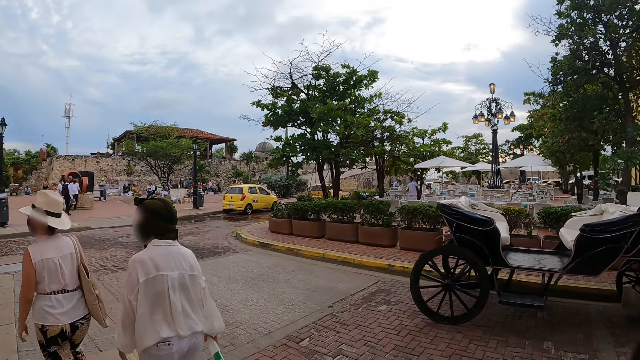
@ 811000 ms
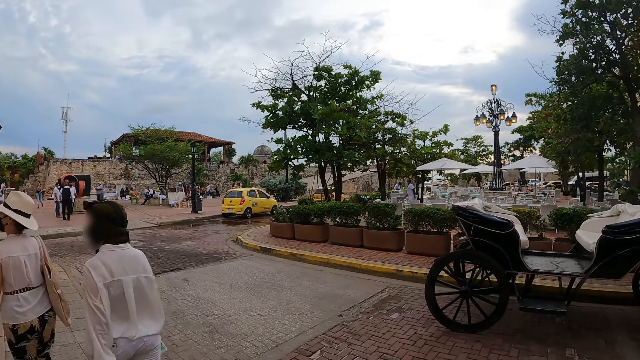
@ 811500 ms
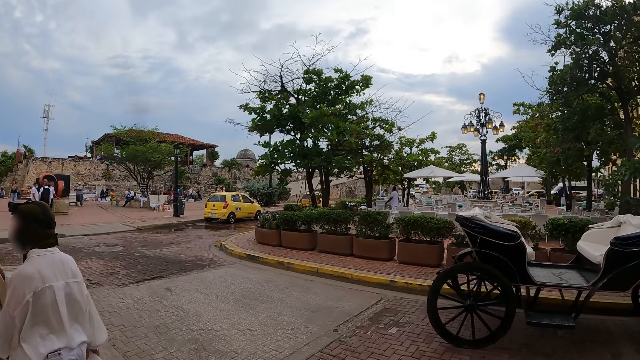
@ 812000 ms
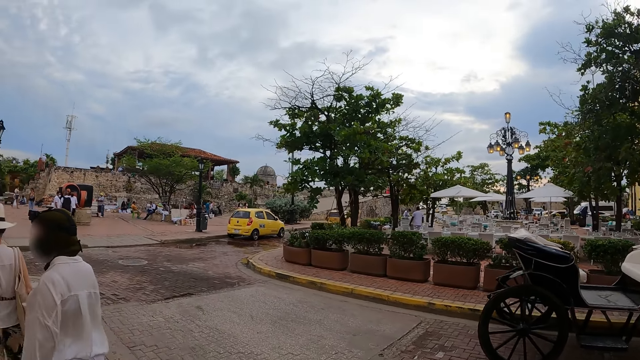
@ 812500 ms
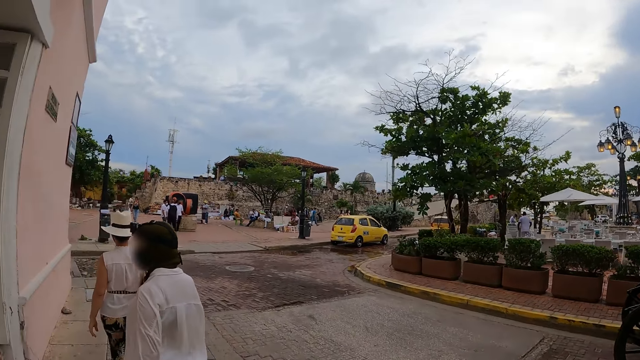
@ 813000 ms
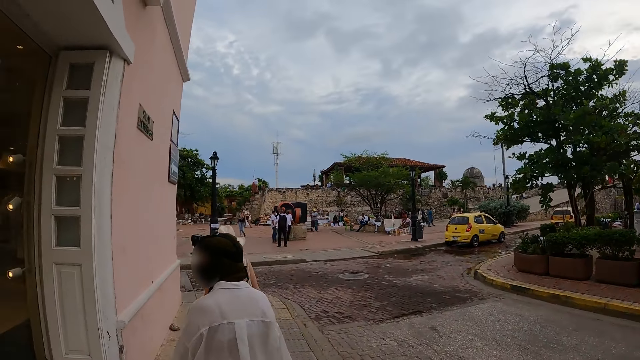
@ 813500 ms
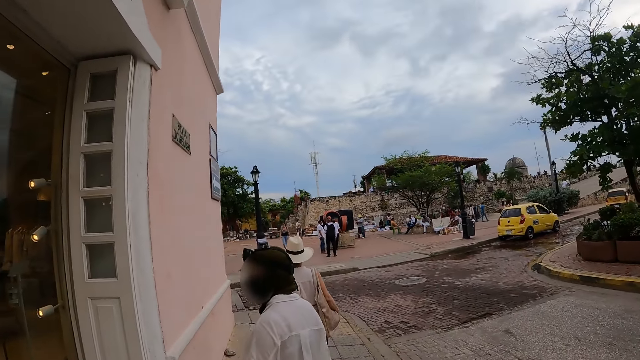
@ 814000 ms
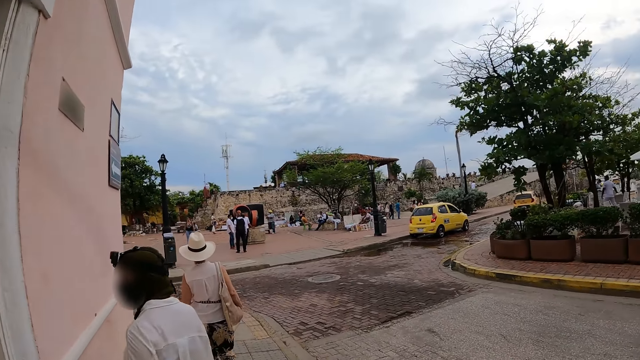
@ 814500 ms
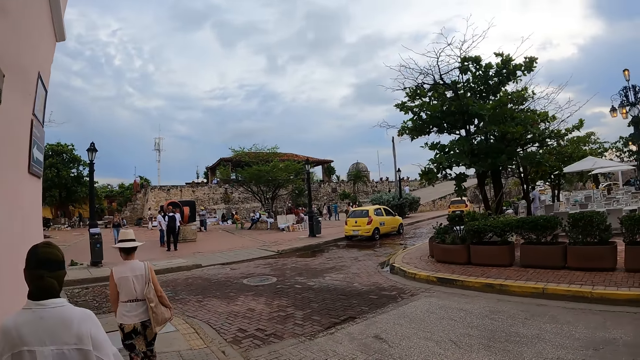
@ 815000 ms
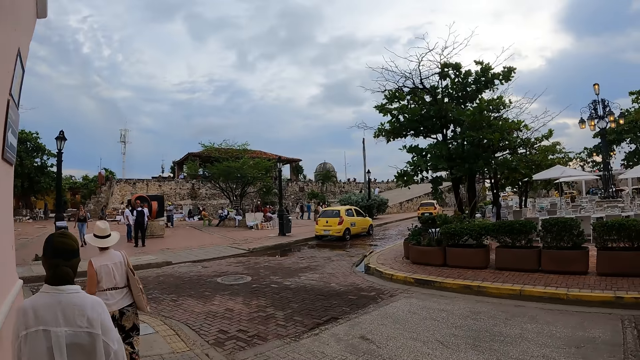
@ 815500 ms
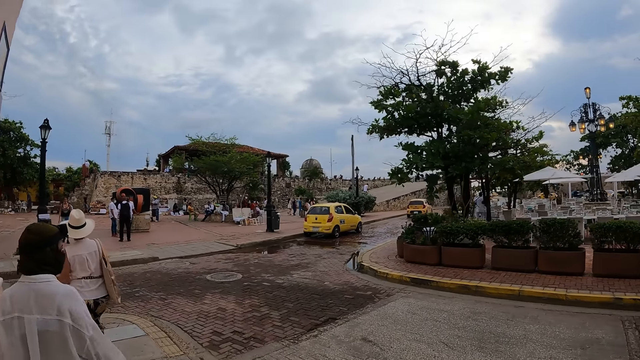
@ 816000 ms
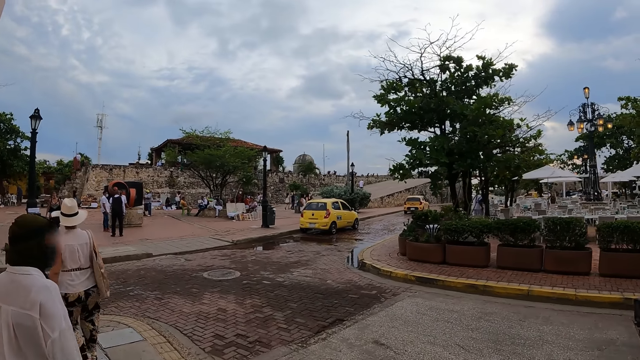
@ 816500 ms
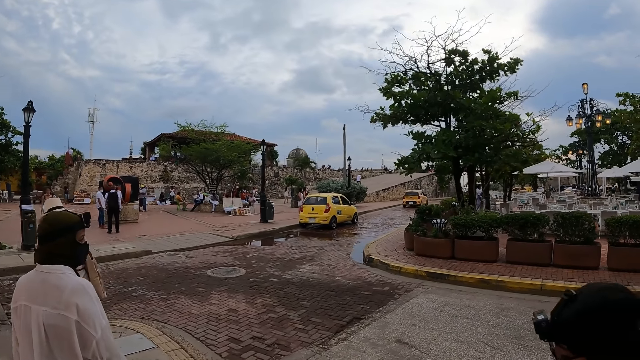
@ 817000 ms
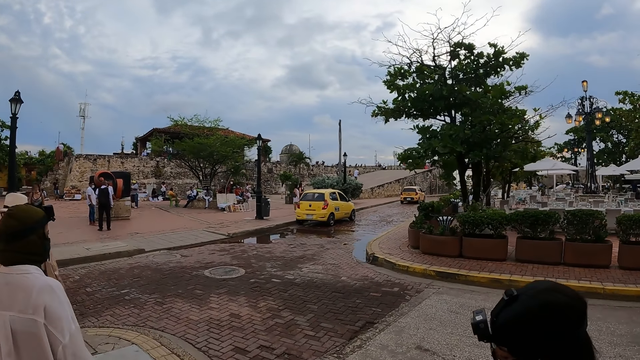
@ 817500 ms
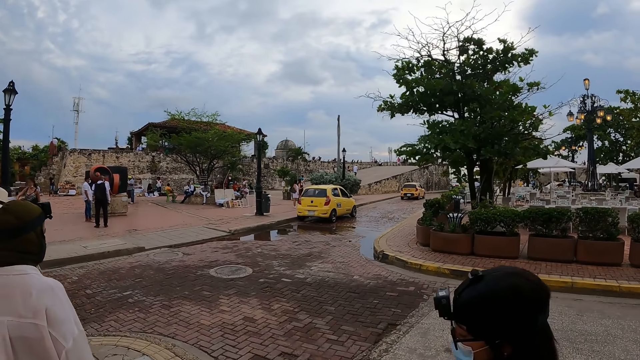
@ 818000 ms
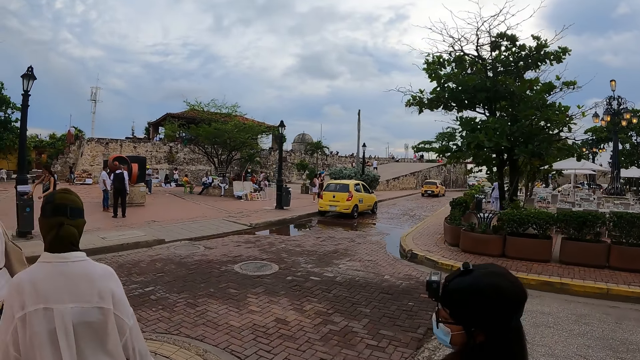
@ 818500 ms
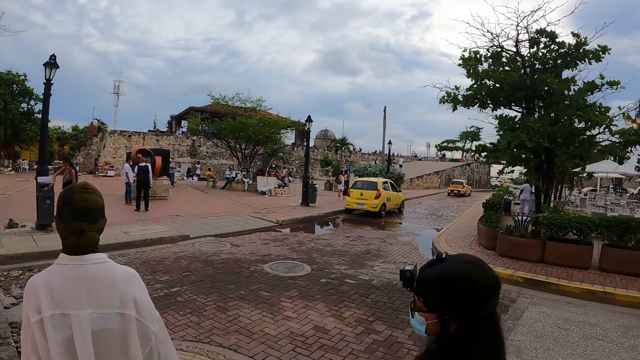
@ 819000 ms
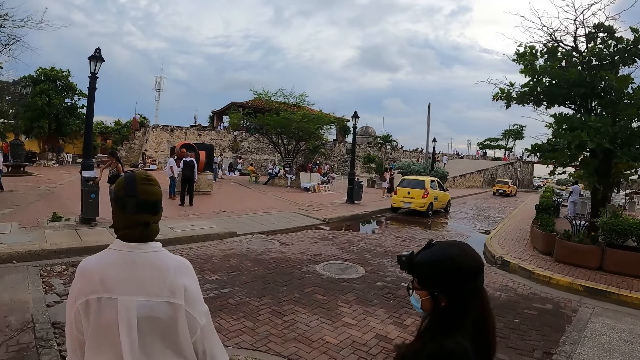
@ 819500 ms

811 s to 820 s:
The camera wearer walks along the street. A lady walks along the street. A man walks along the street. Another lady walks along the street.

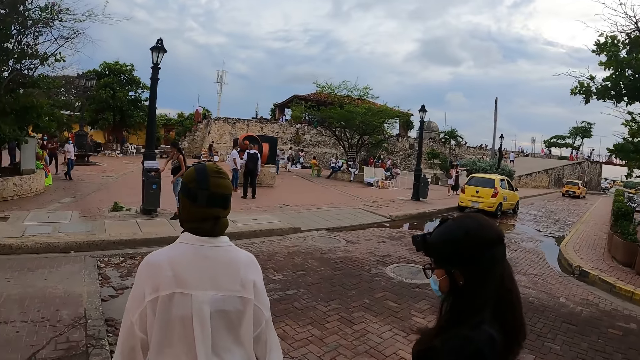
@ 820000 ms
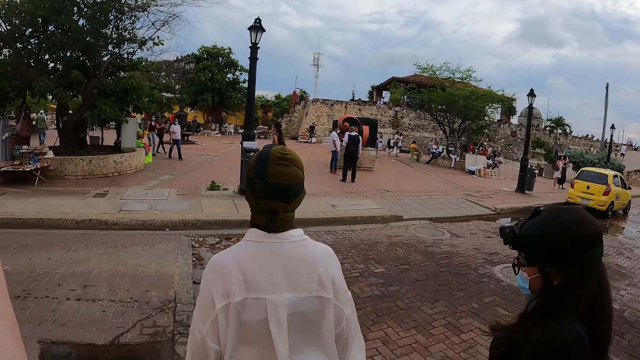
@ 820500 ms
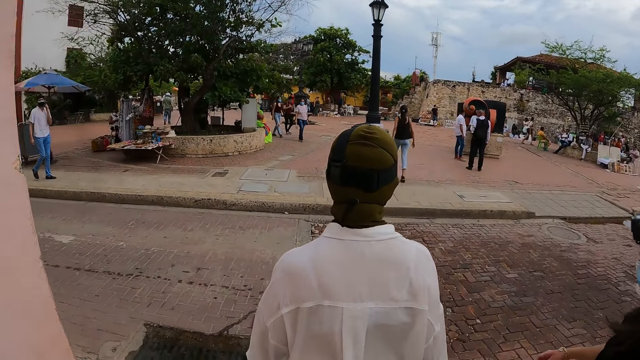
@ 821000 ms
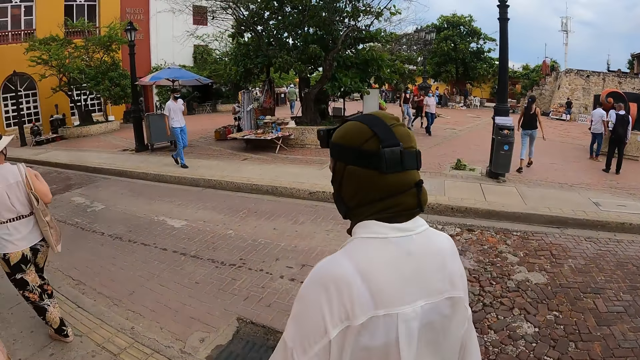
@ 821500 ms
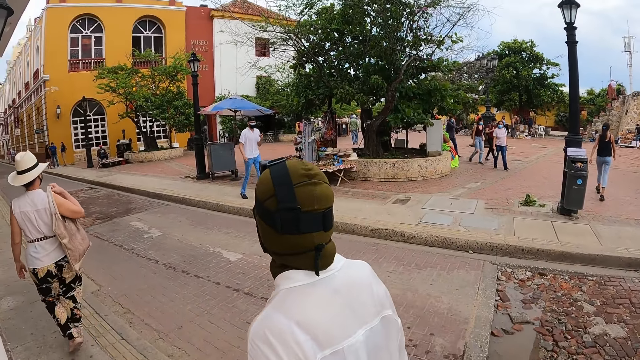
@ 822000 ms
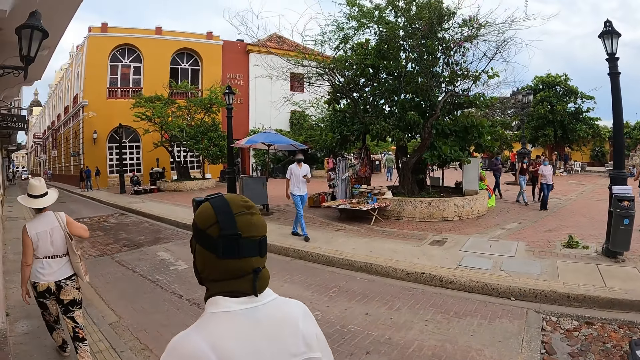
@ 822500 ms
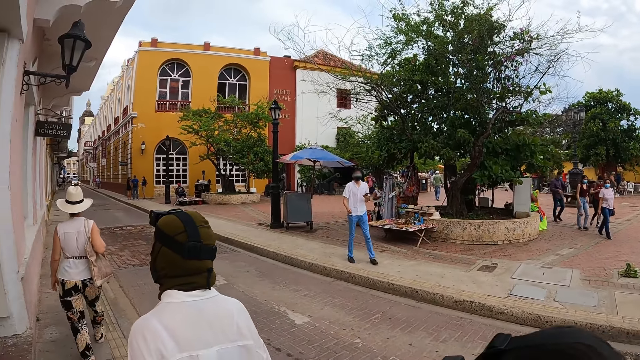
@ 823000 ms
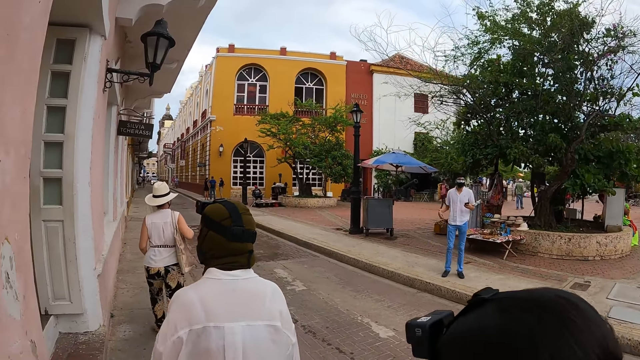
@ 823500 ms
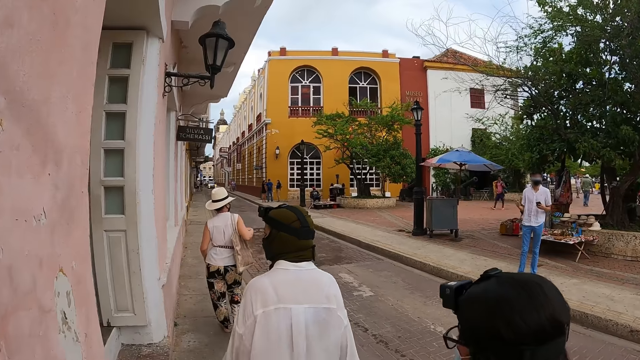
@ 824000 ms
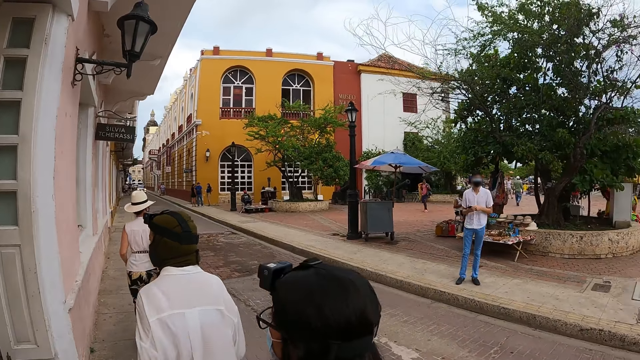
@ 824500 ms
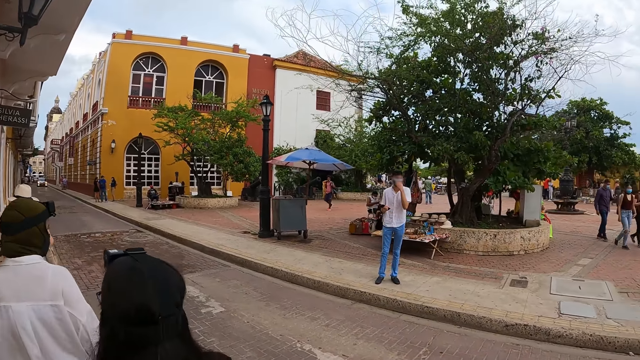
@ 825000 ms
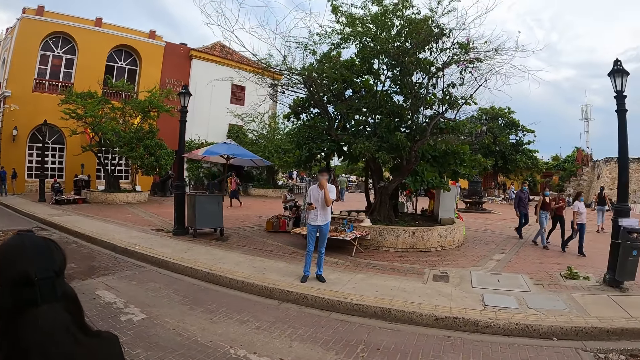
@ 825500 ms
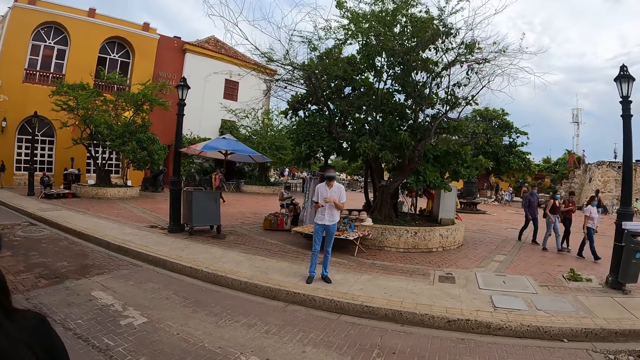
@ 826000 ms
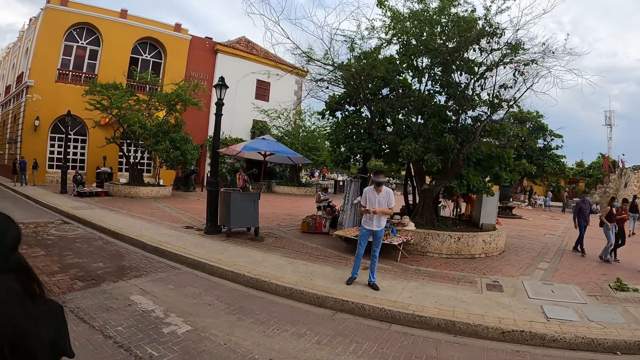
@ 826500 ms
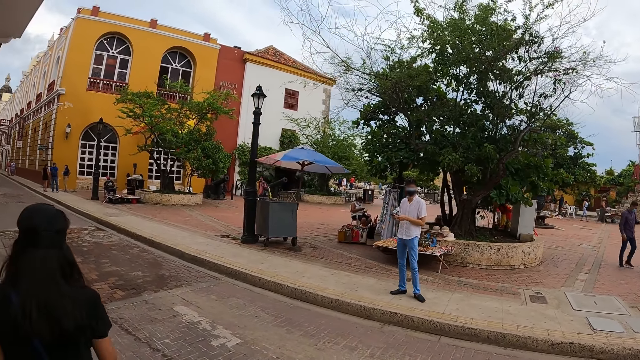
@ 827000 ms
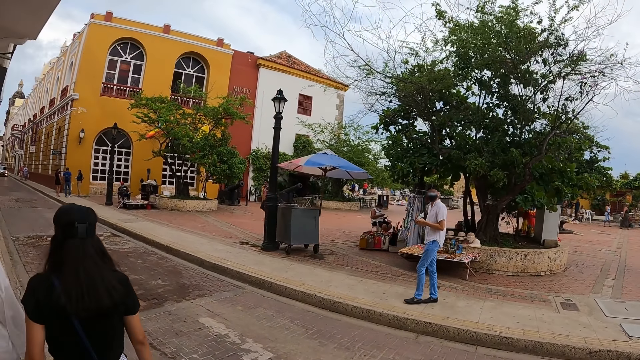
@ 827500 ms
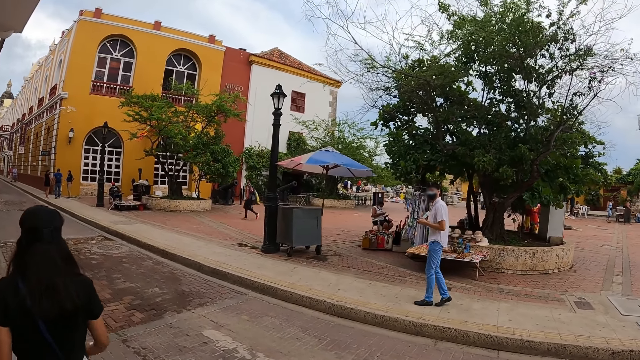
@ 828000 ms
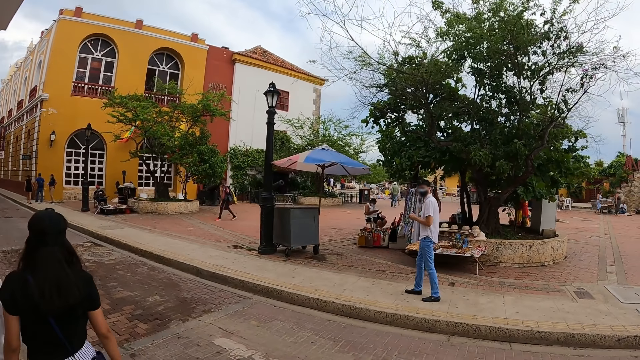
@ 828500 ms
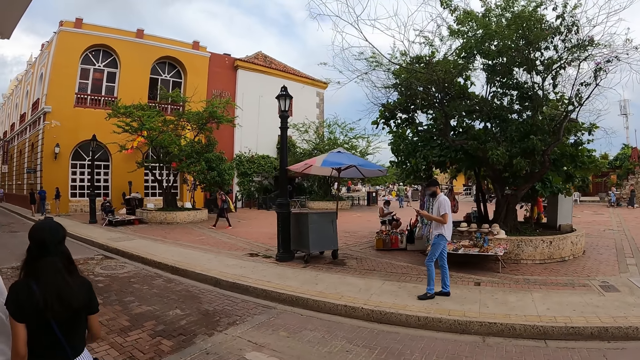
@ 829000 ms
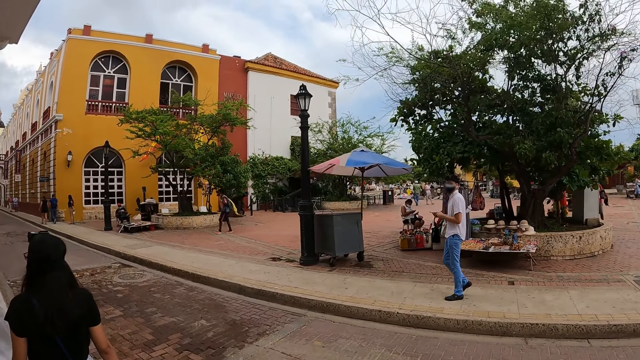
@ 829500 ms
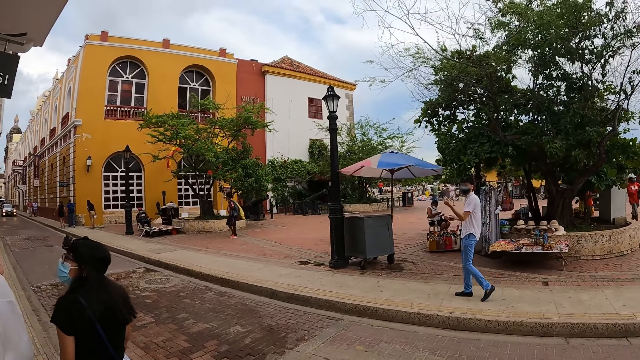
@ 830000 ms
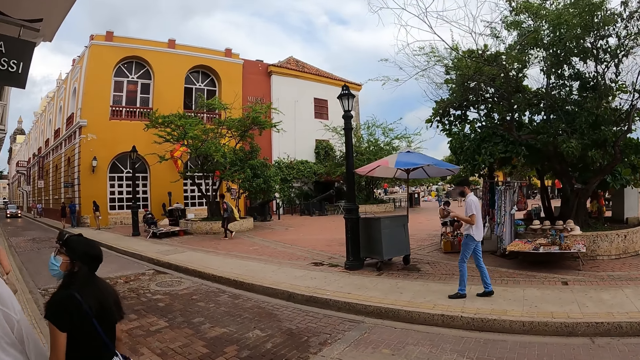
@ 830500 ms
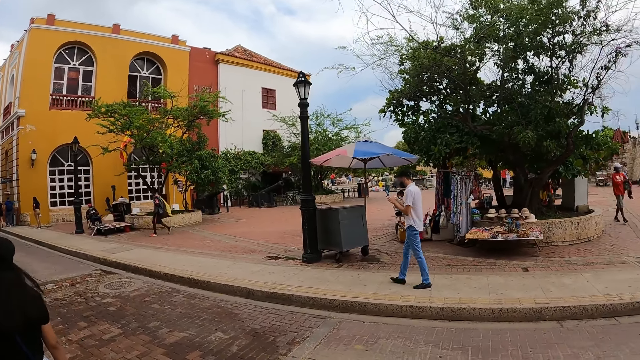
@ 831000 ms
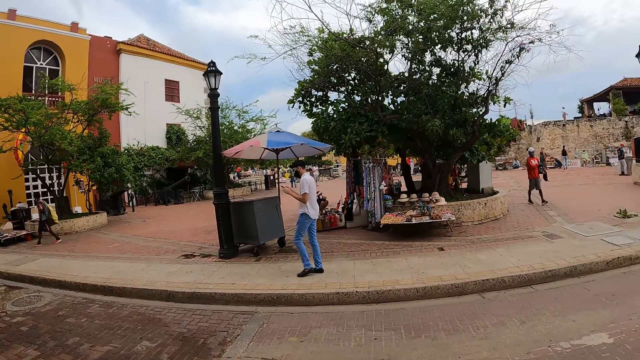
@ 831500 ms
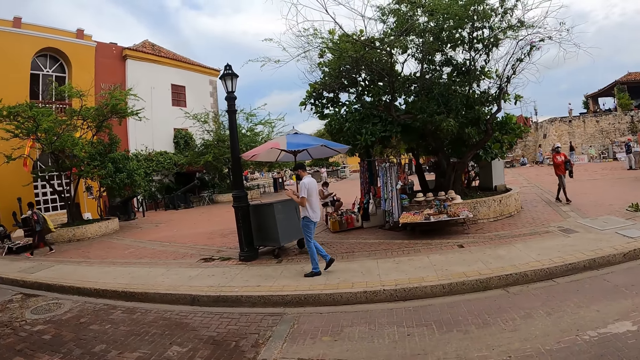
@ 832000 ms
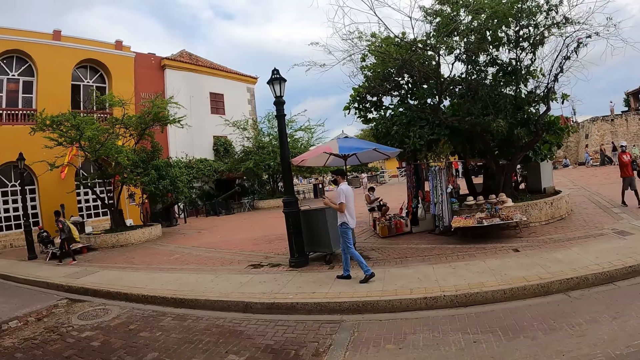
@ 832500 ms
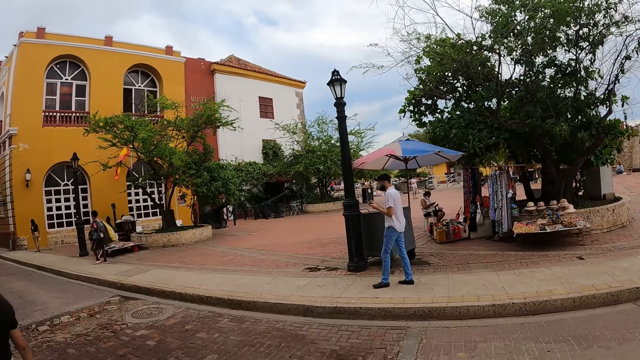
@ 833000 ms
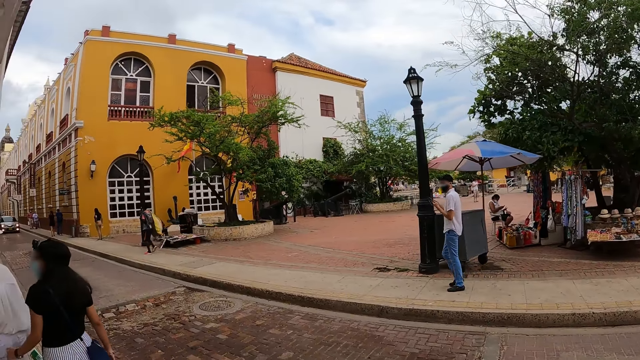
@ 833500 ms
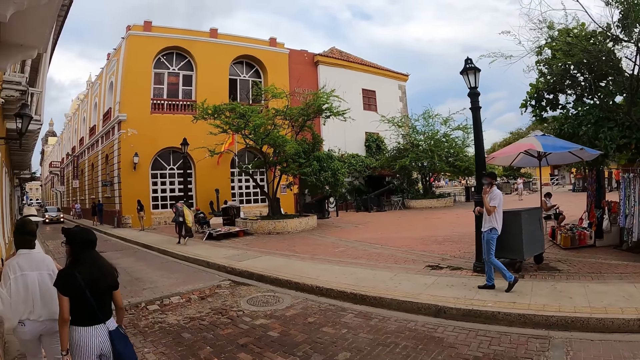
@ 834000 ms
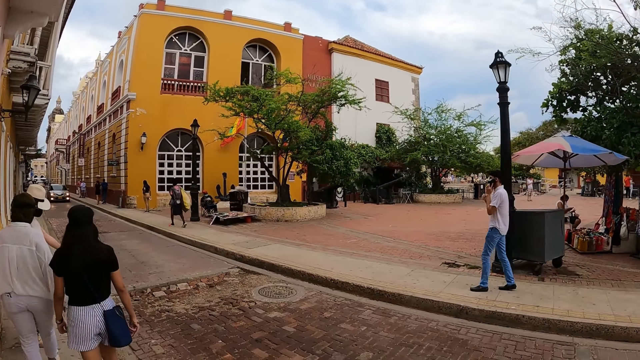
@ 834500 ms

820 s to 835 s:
A woman adjusts her bag with her right hand. A man gesticulates at the group of people with his right hand. The man passes a phone from his left hand to his right hand. The man adjusts his face mask with his left hand. The camera wearer walks along the path.
